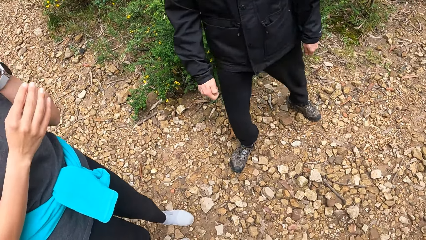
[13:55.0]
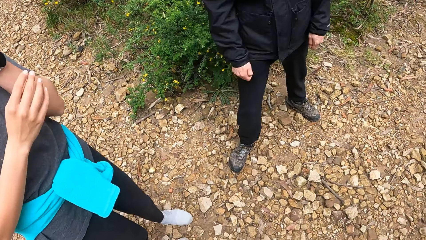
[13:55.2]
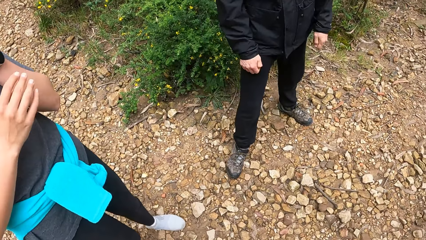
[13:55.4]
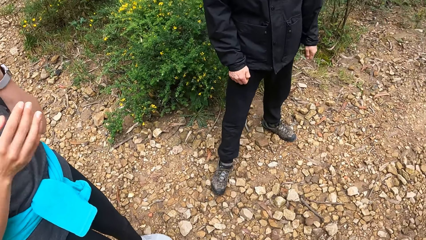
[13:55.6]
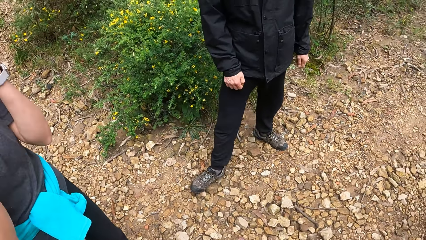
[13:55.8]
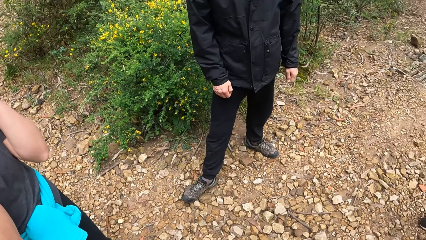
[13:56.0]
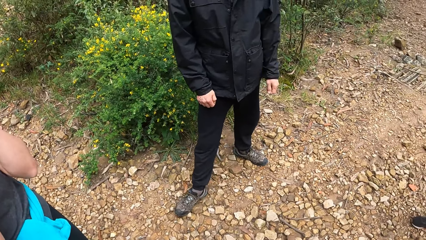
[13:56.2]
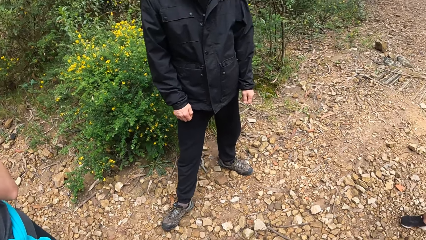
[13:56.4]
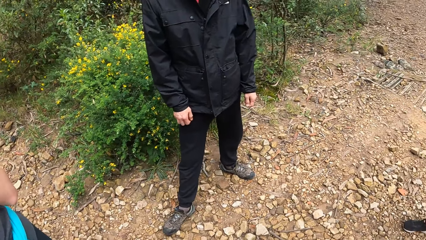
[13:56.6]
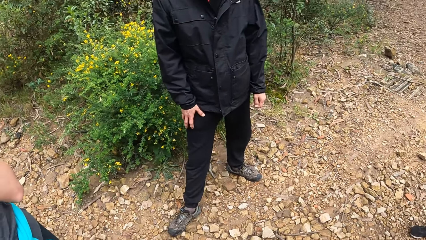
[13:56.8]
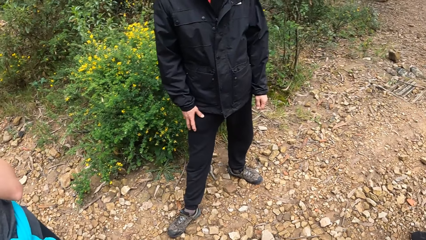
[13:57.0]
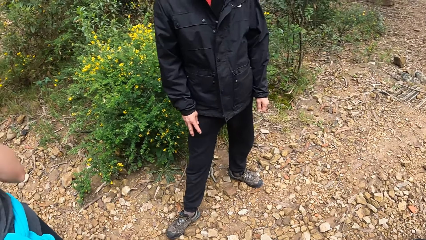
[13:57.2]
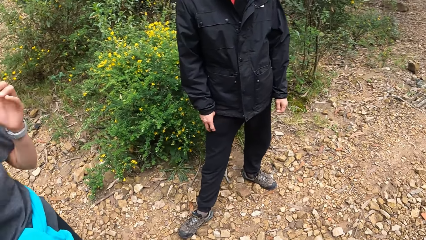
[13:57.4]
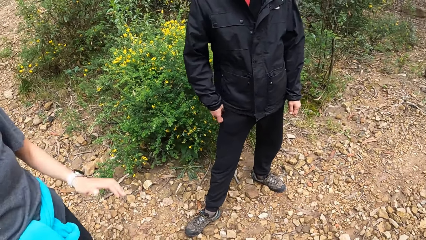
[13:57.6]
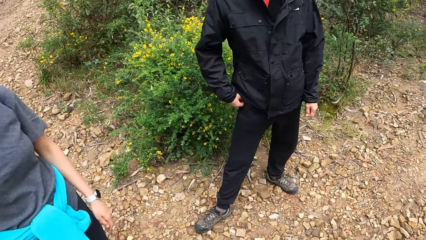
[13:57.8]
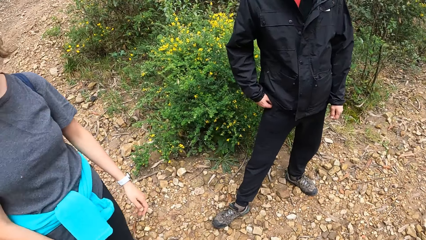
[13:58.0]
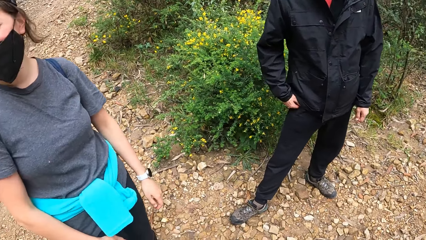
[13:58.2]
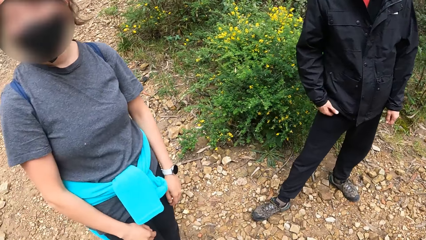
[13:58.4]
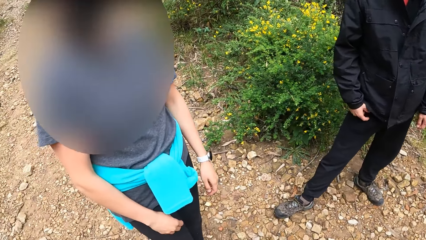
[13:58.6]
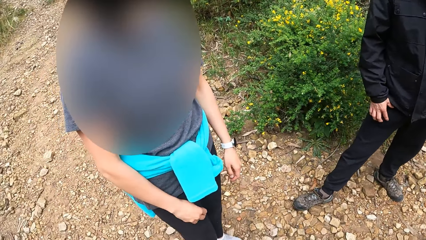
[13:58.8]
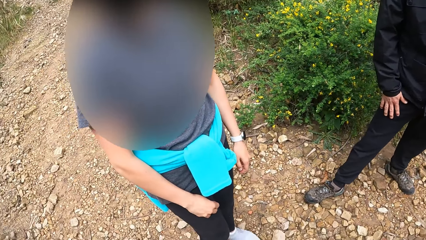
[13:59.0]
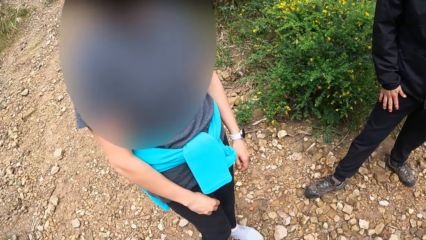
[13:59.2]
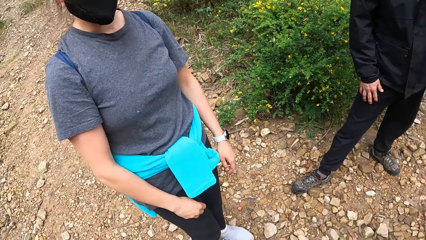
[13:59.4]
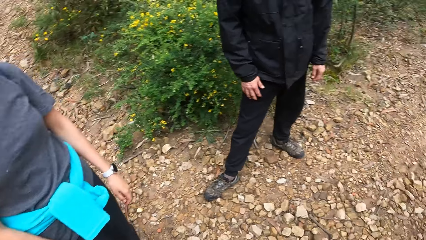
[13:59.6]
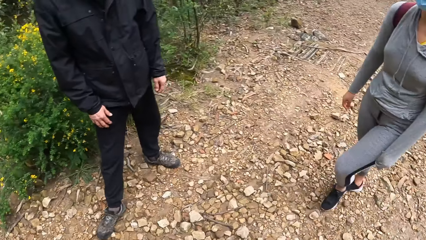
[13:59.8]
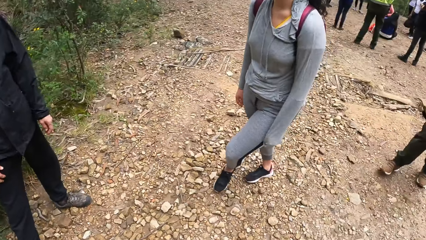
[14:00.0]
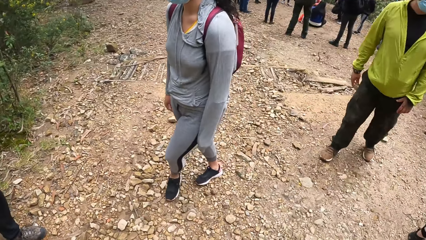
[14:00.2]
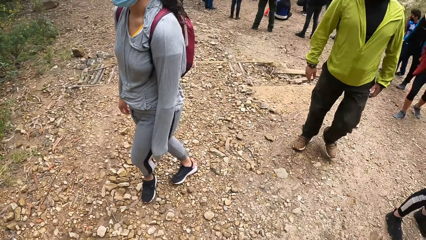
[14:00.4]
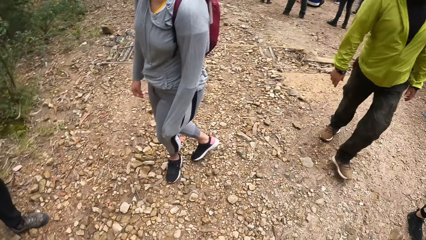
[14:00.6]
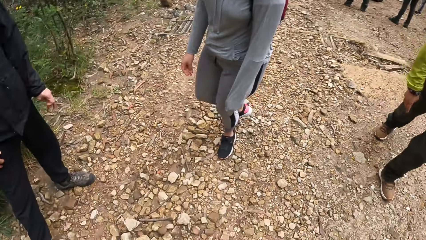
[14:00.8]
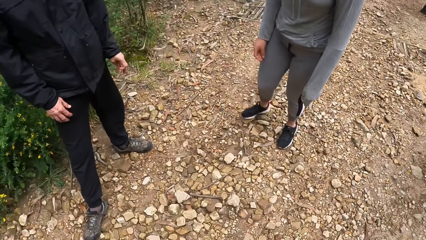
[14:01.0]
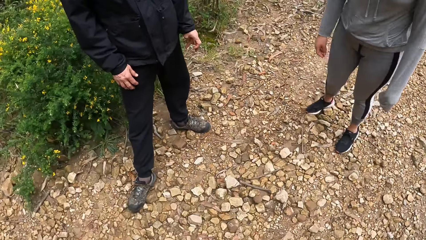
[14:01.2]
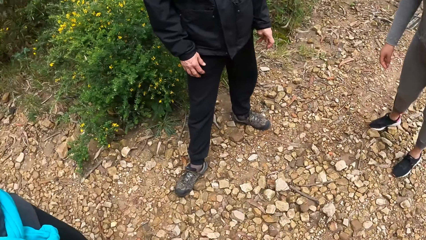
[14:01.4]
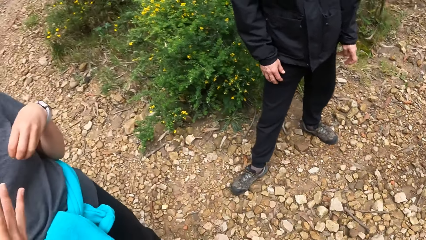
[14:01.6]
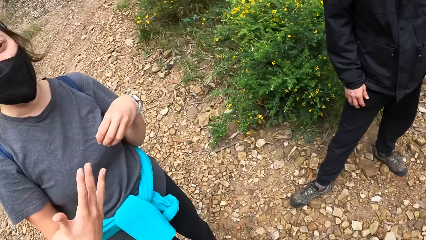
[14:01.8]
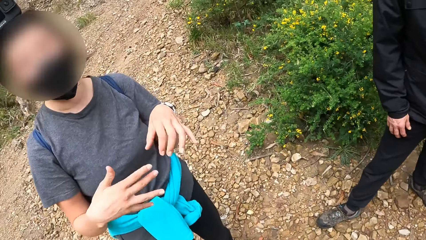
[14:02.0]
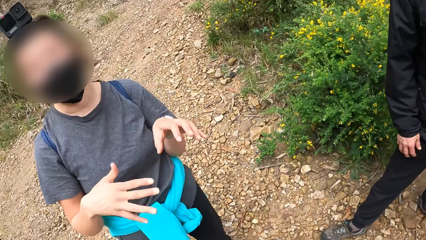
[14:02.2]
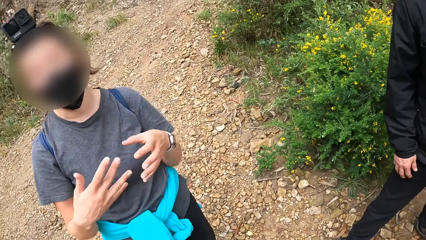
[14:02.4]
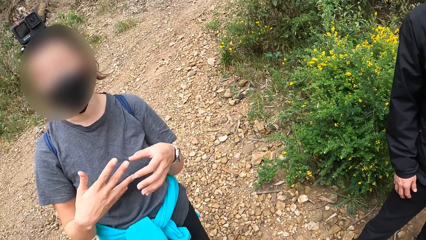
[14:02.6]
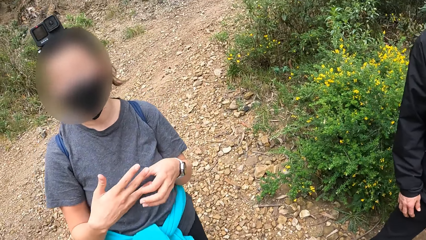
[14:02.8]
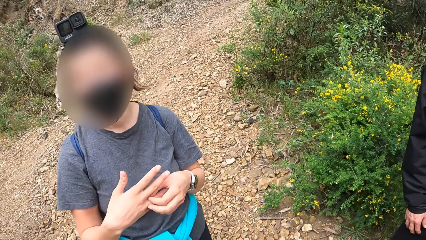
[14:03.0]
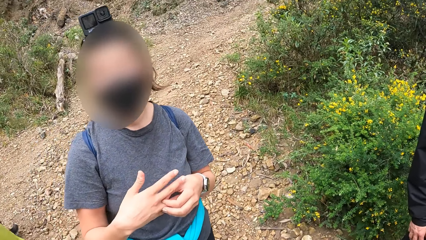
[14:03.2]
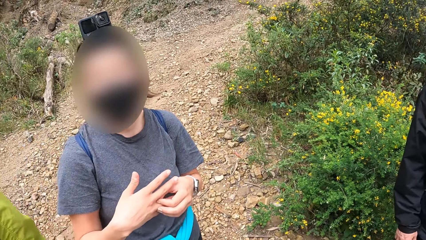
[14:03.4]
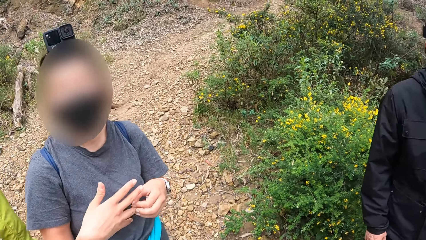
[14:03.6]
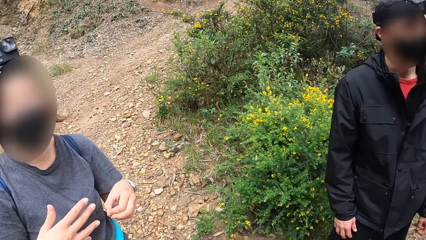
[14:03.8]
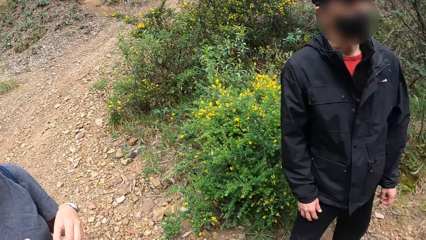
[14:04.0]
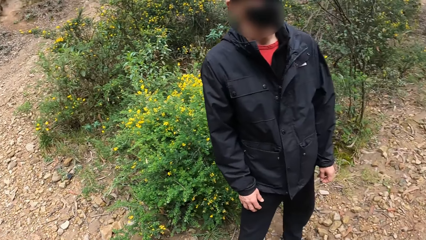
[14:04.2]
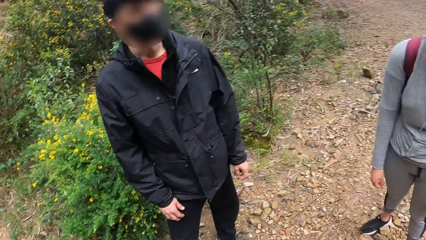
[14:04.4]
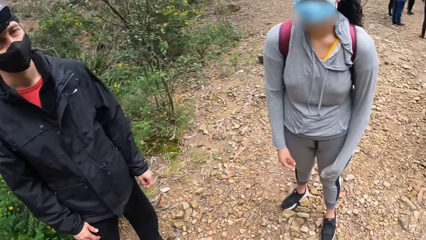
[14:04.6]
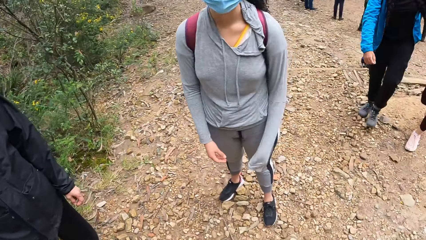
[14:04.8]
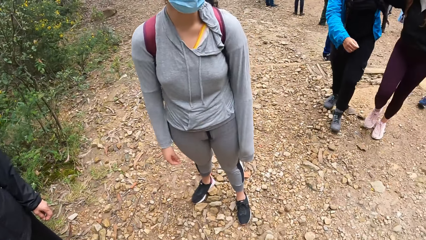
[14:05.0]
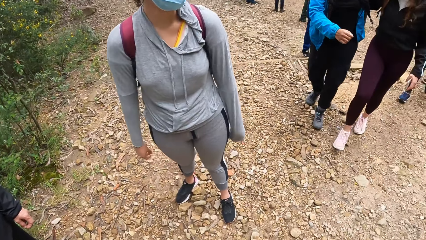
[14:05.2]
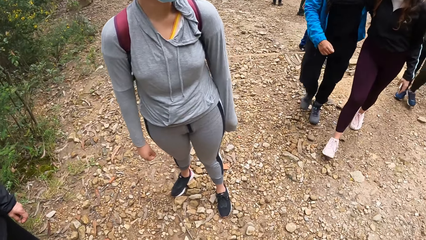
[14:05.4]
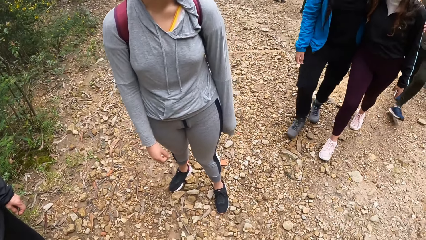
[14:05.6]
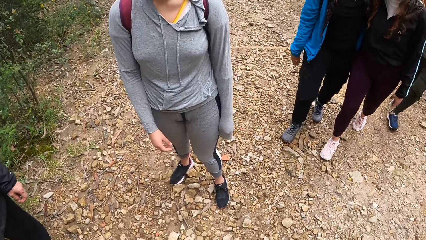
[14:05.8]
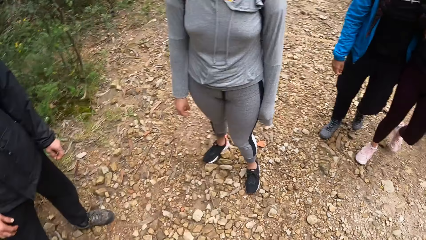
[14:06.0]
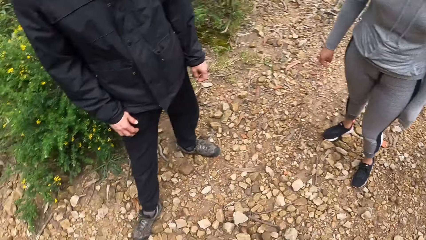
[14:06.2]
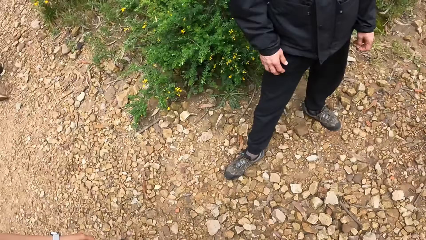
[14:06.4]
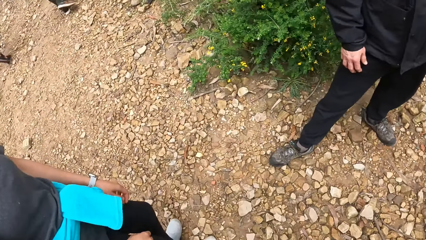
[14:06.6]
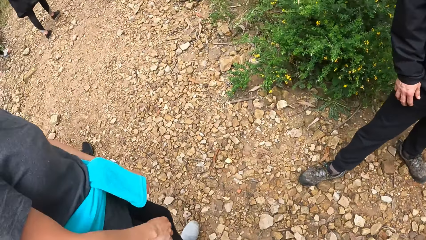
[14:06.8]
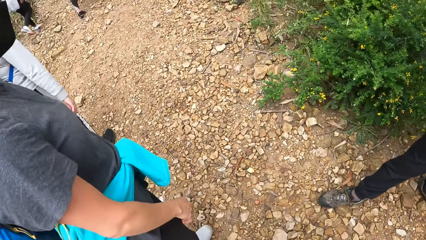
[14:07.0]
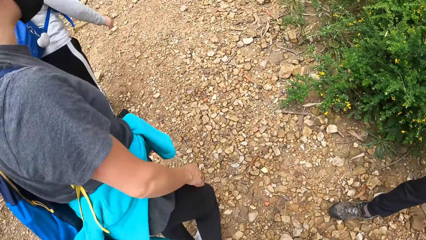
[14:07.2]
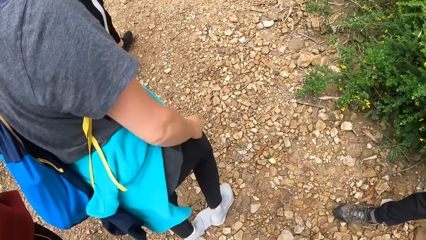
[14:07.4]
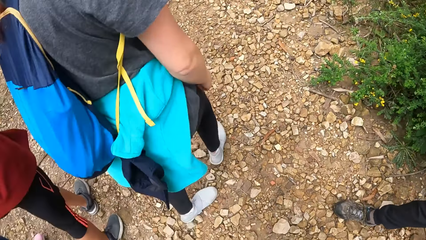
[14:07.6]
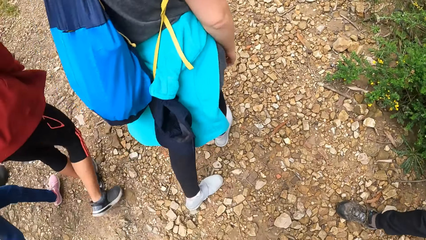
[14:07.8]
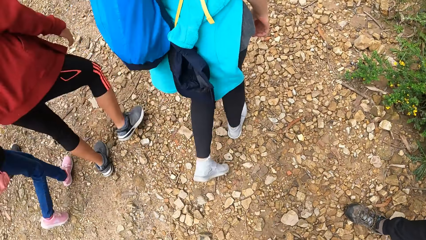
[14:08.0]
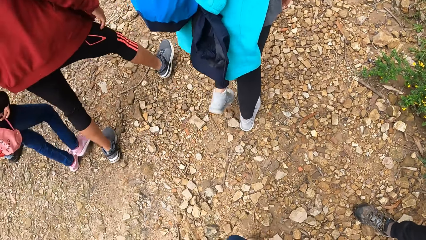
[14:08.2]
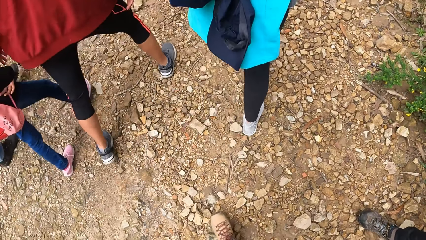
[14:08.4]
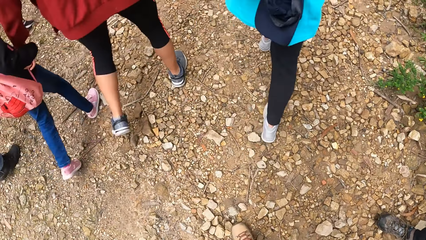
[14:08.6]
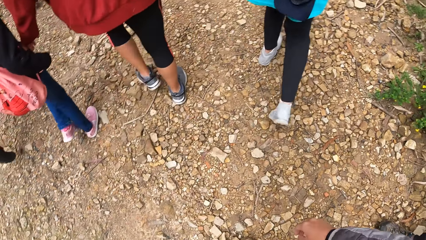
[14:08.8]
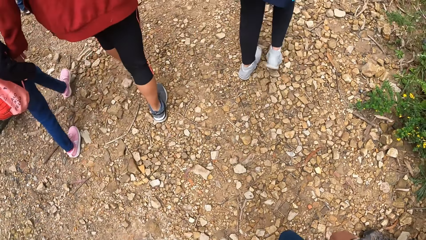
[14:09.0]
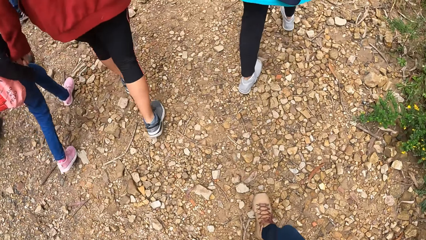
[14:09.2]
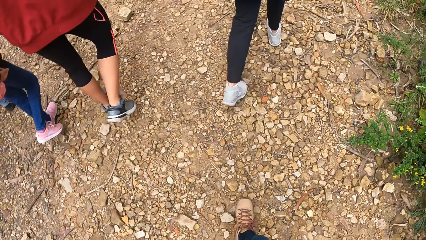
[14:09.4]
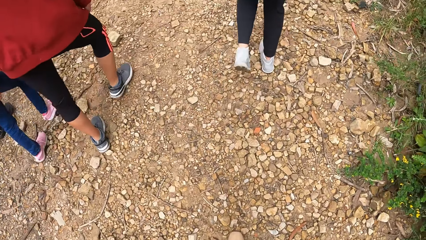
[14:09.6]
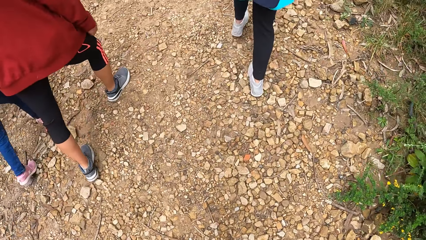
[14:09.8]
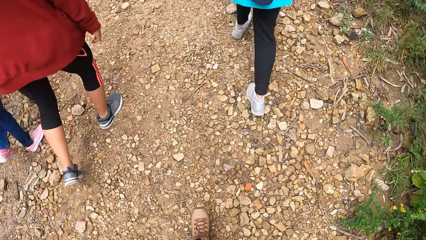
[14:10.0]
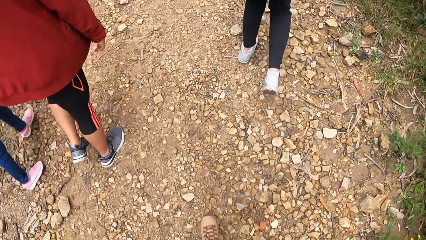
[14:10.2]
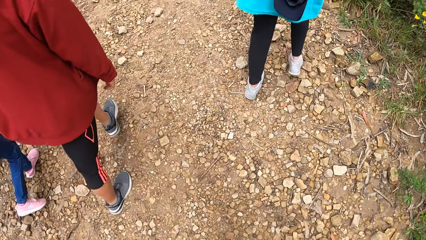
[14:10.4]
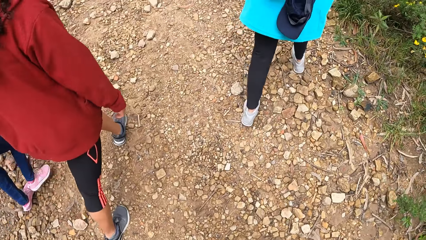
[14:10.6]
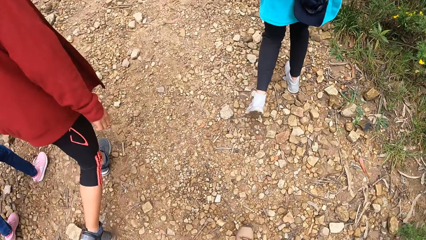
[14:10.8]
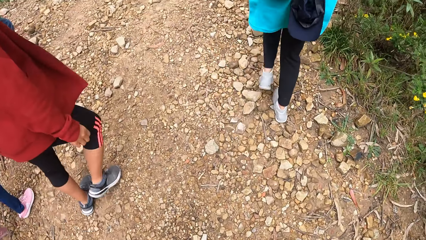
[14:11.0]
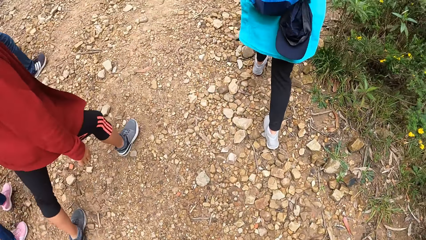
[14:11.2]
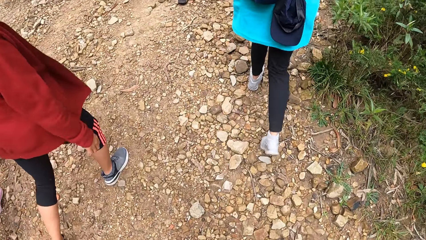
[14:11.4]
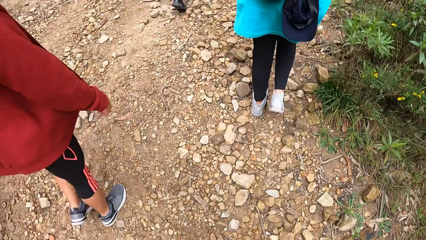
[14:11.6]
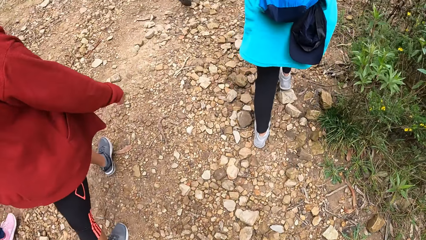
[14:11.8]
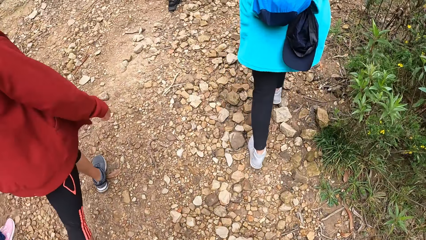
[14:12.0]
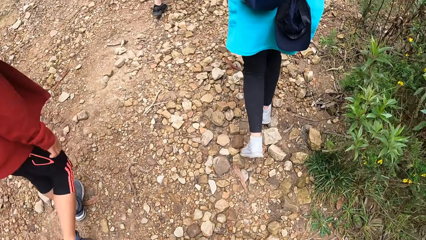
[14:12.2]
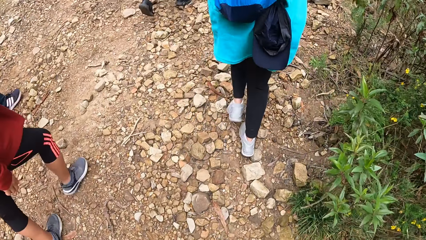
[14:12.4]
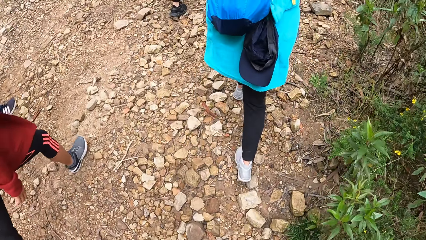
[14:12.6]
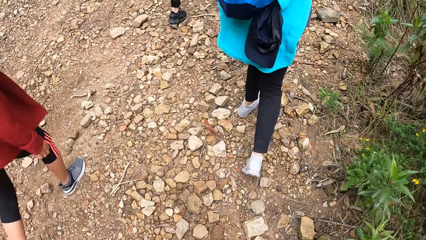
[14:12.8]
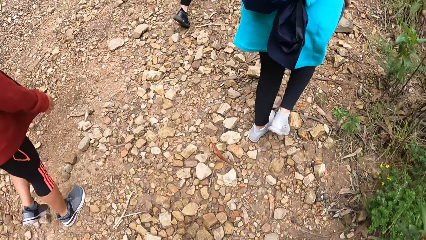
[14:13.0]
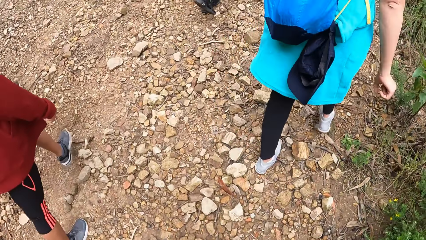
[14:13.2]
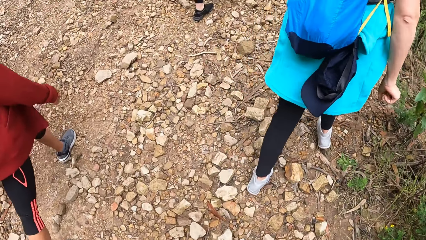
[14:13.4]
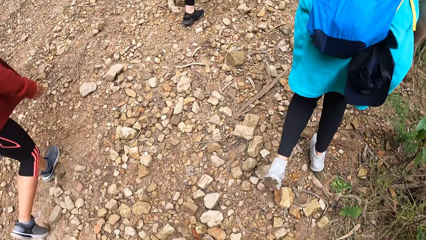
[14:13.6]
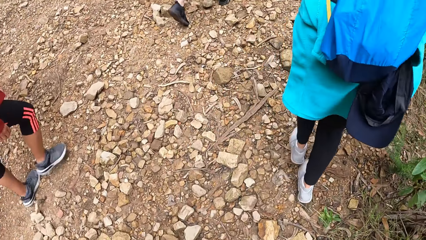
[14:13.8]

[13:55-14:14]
A woman adjusts a nose mask on her face with her left hand. The woman adjusts the nose mask on her face with both hands. The camera wearer looks around. They look at the woman. The woman hikes up a hill. The camera wearer hikes up the hill.
